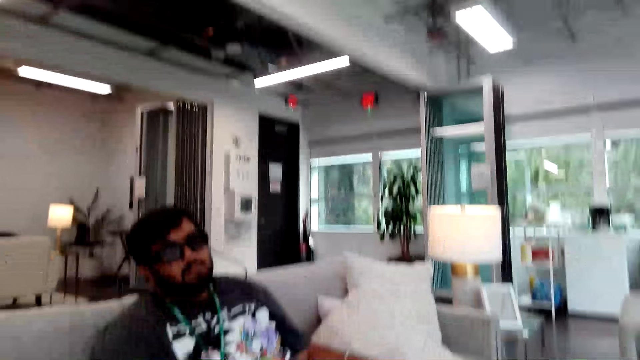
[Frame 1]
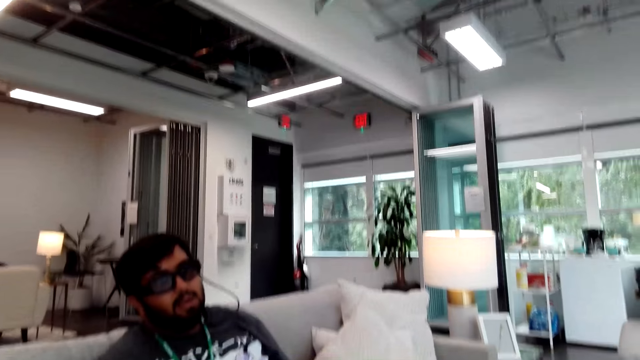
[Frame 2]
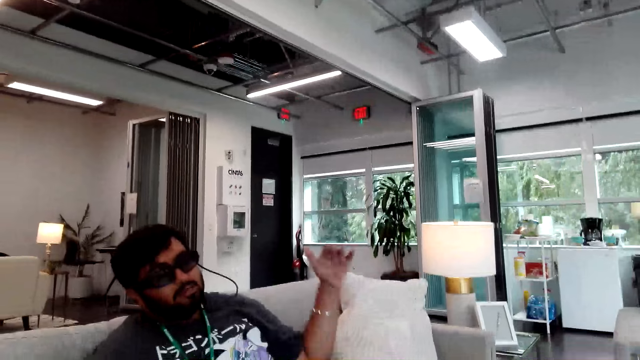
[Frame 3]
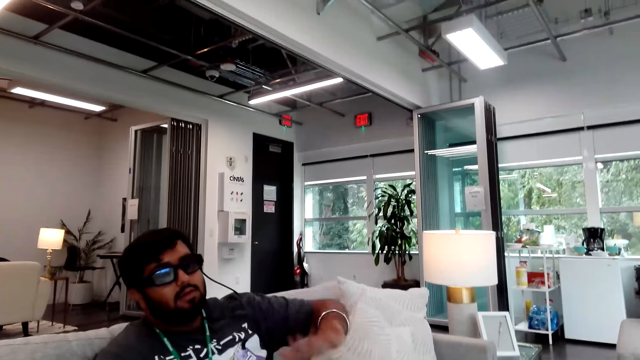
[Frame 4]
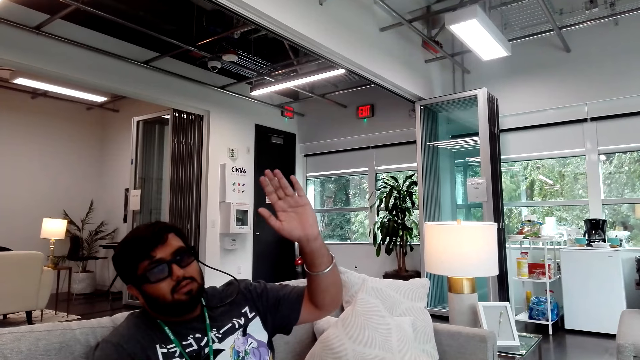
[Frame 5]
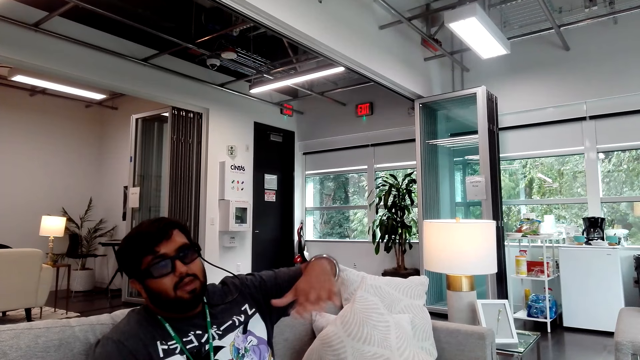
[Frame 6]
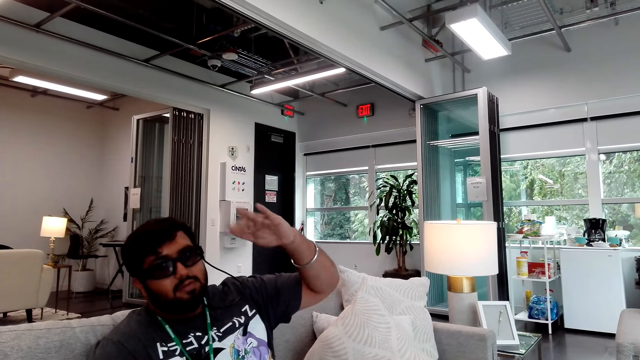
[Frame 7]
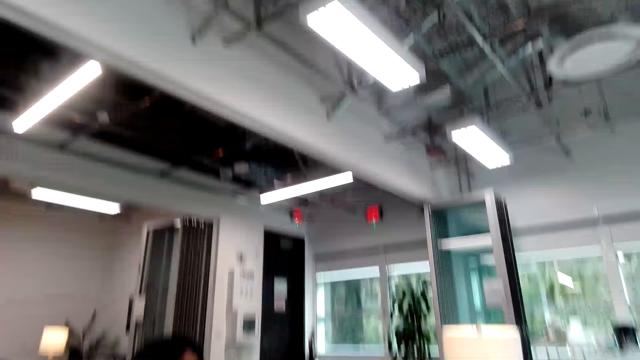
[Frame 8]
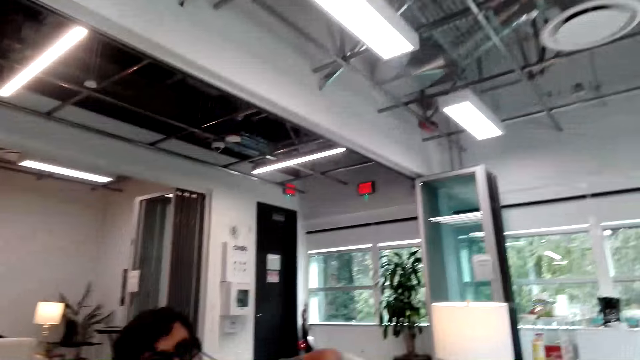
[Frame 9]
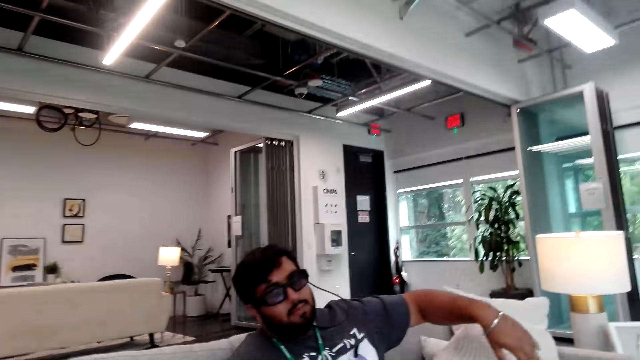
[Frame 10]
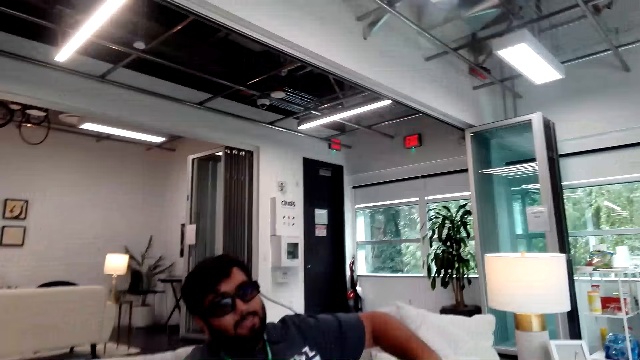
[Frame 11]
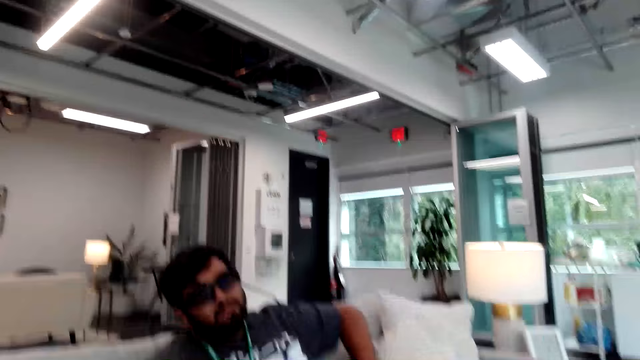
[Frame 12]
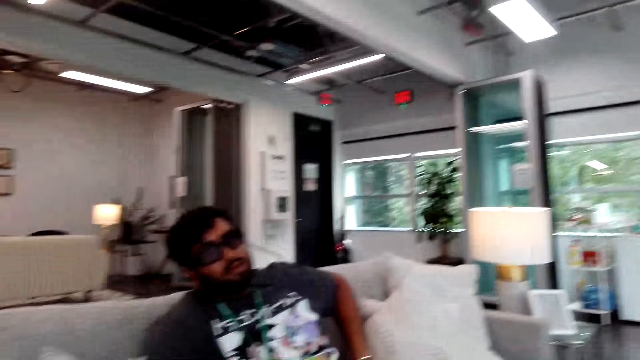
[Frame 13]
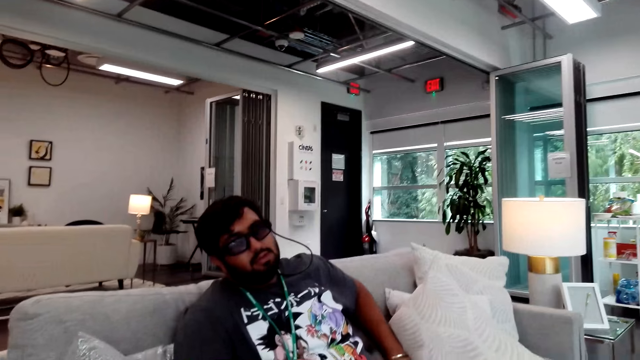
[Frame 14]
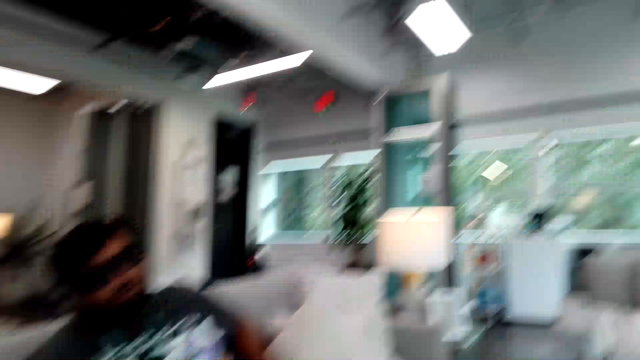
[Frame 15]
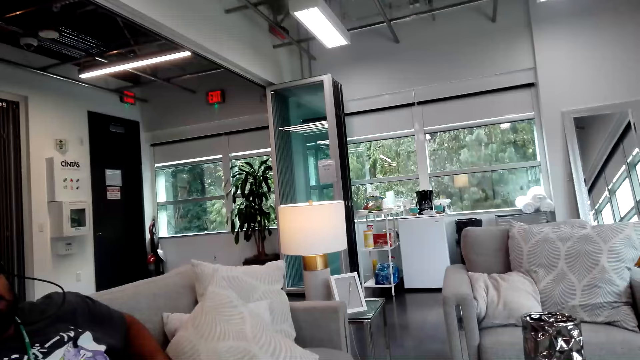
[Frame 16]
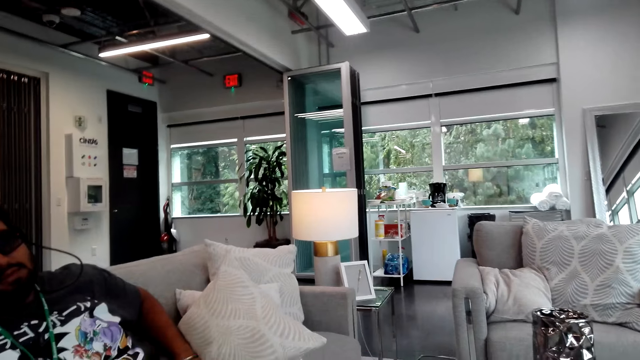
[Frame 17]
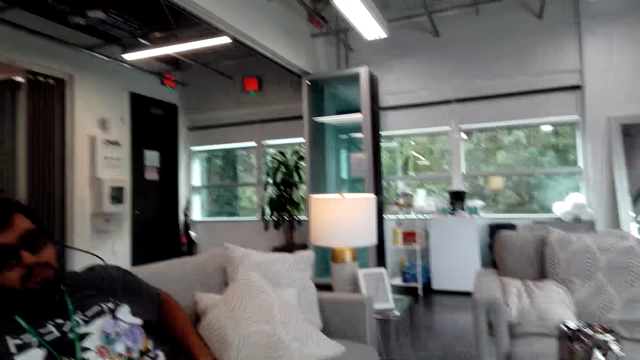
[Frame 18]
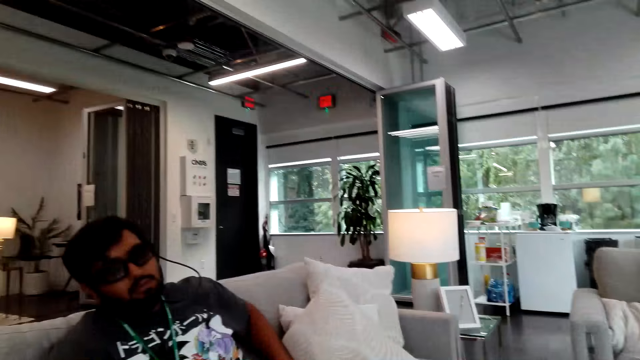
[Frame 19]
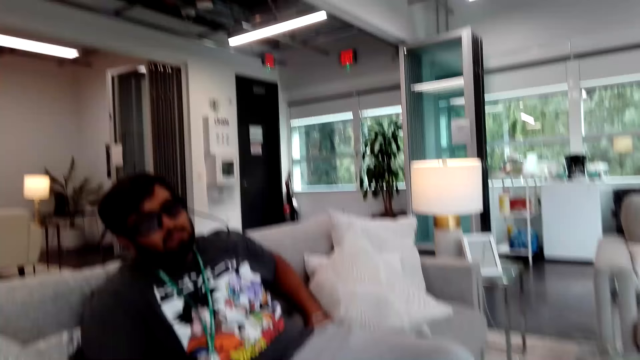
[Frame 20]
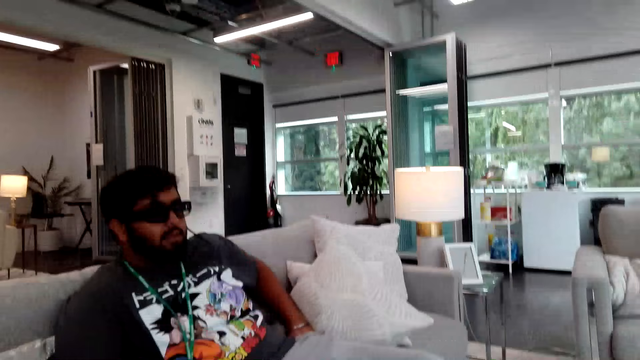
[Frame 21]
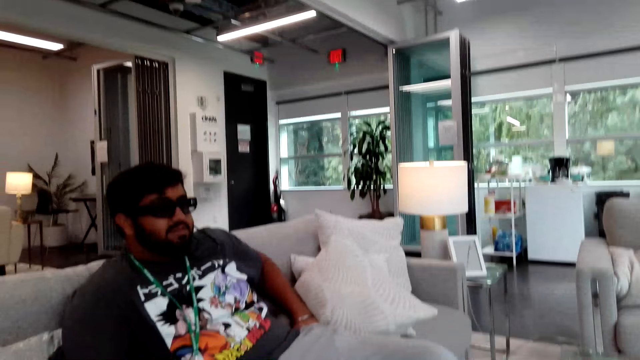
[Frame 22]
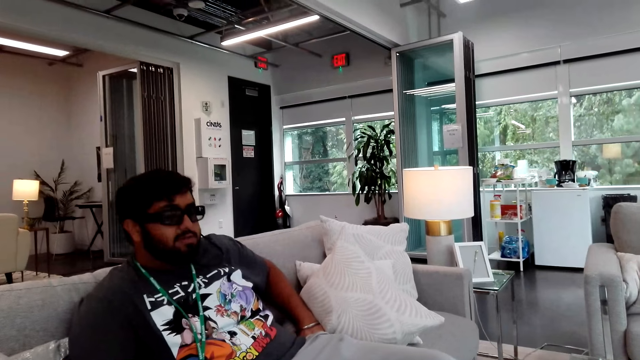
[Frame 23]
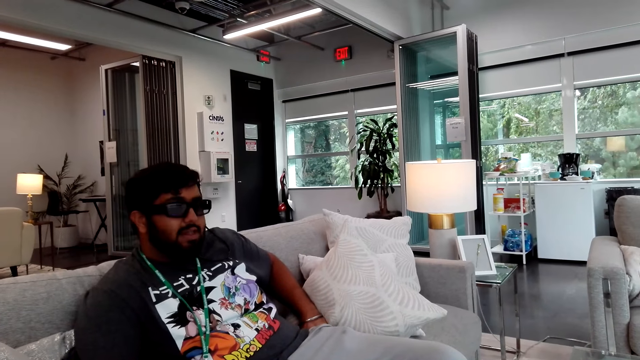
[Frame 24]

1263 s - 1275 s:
A man does a hand movement. The man converses with the camera wearer.

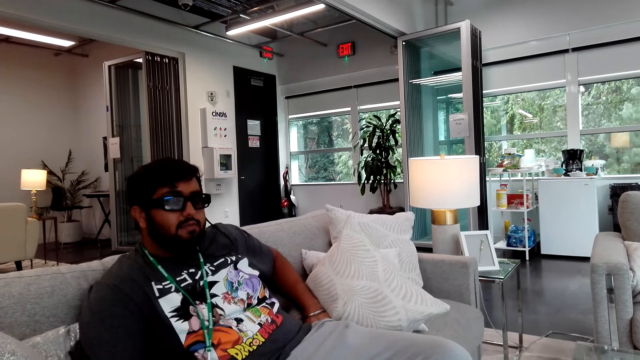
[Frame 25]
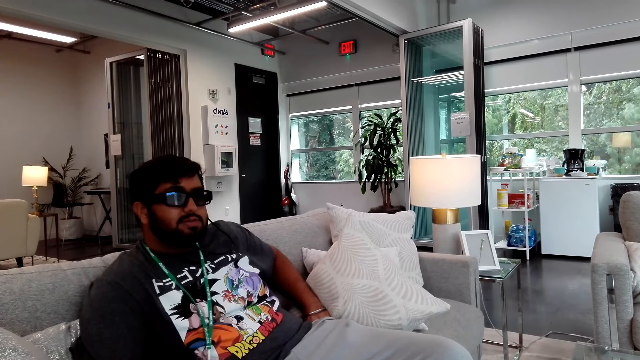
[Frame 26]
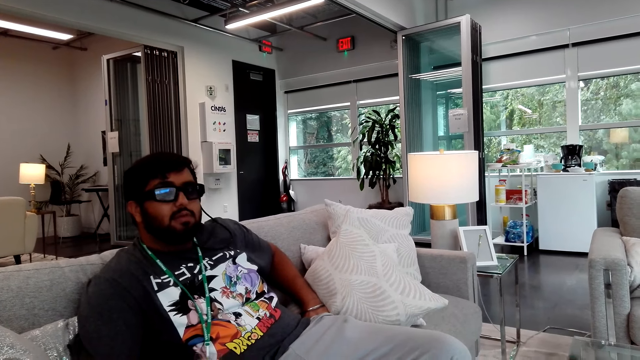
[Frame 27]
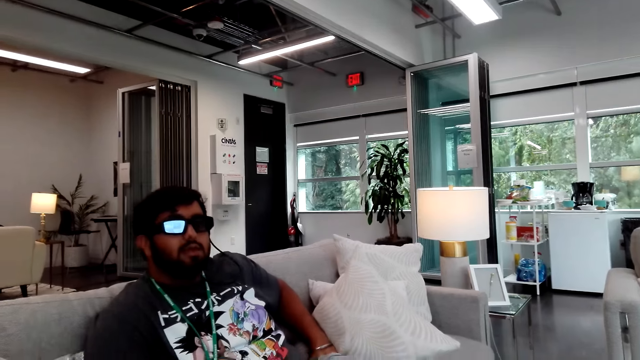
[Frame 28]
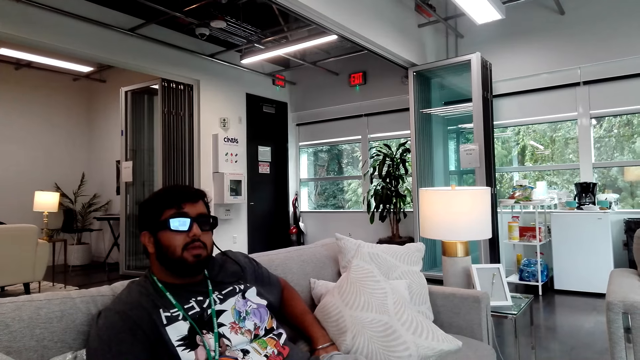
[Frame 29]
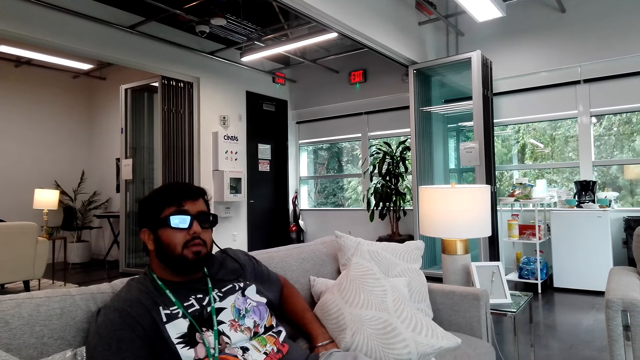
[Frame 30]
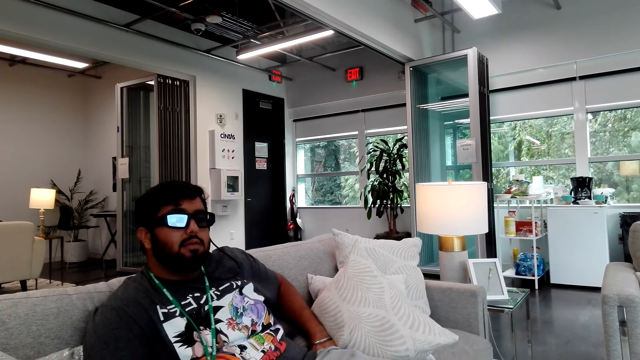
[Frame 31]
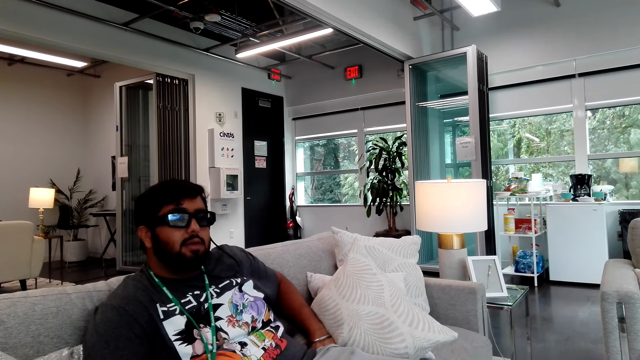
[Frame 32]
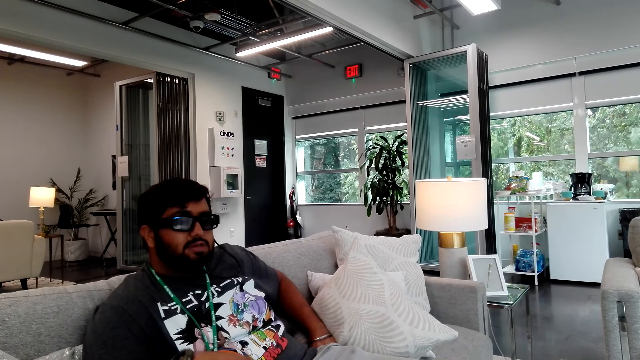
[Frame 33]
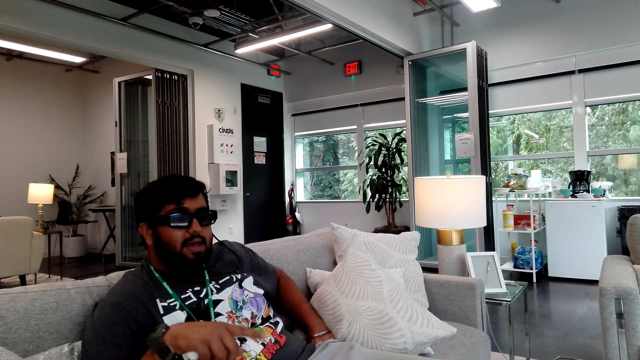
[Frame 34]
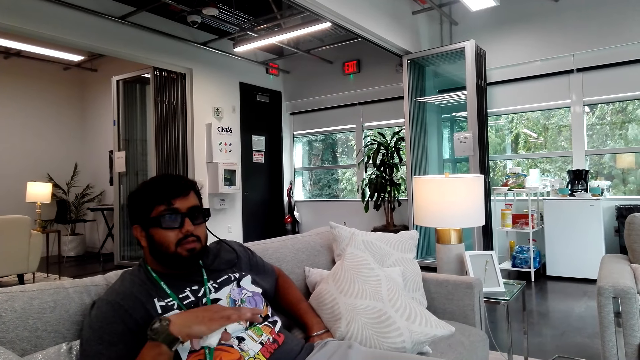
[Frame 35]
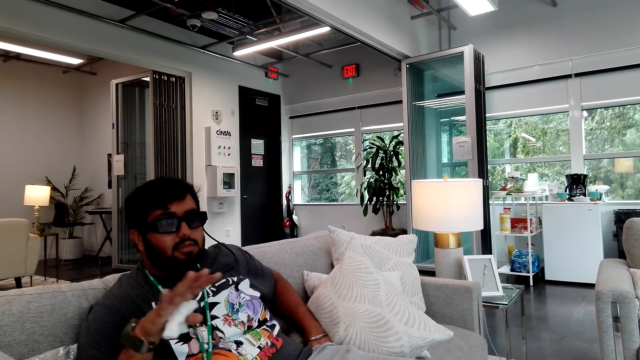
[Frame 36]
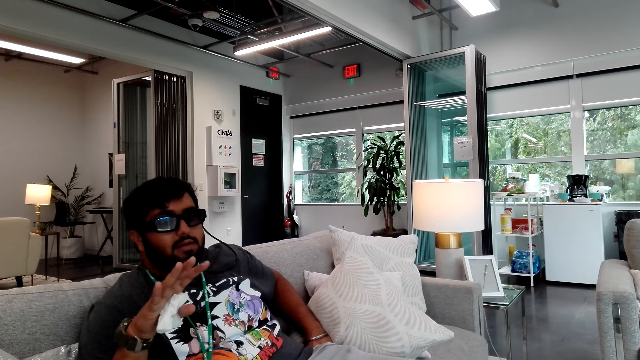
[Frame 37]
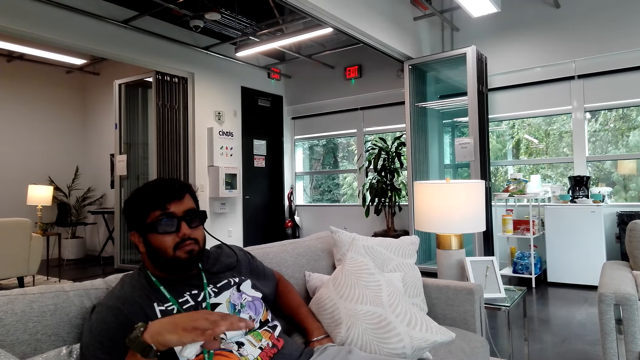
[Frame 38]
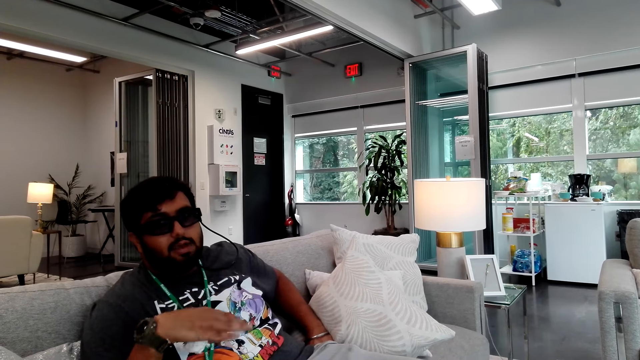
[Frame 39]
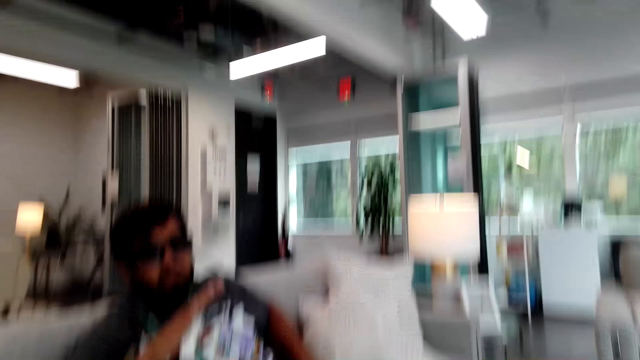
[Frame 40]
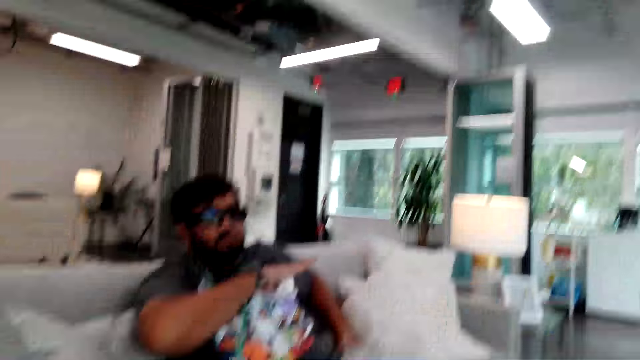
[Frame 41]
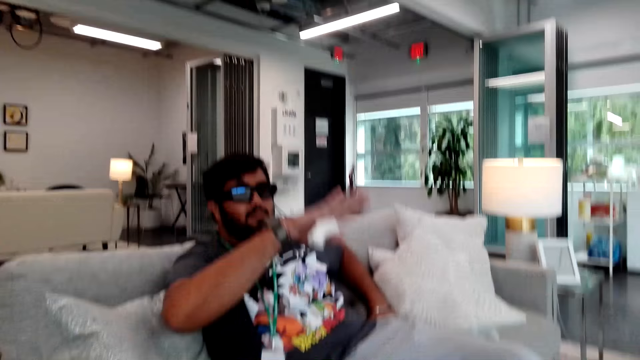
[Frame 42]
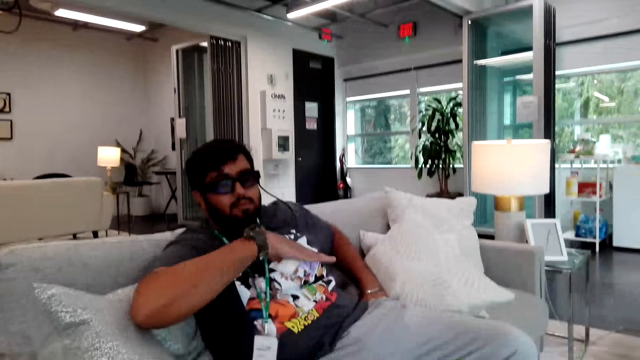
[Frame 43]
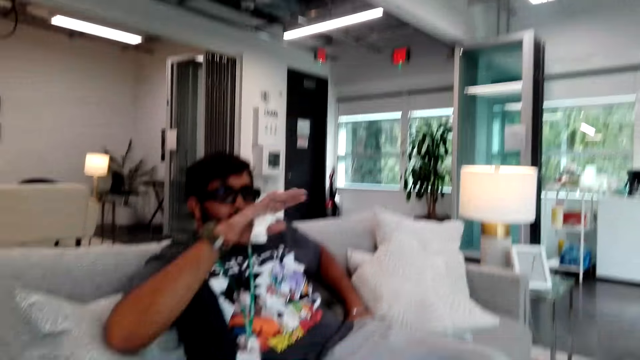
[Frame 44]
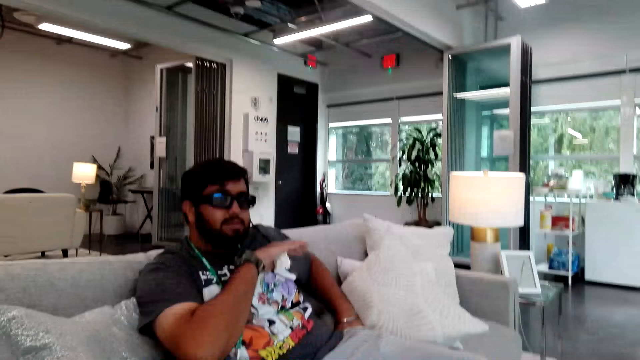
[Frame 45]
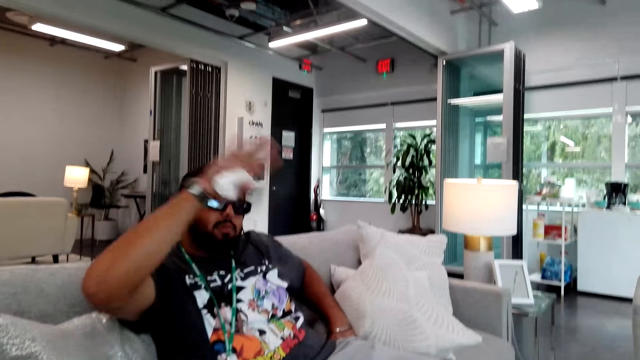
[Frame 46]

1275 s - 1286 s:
A man does a hand movement. The man converses with the camera wearer.
